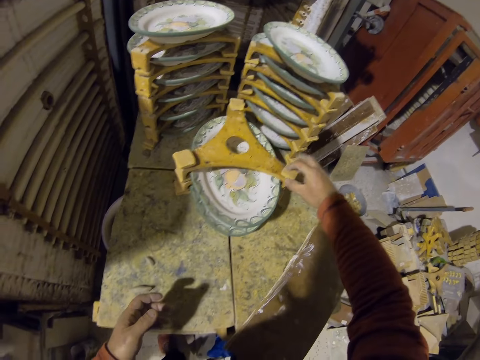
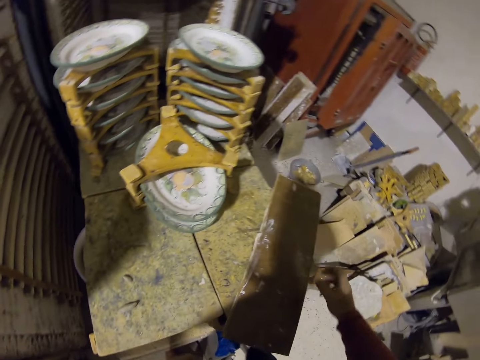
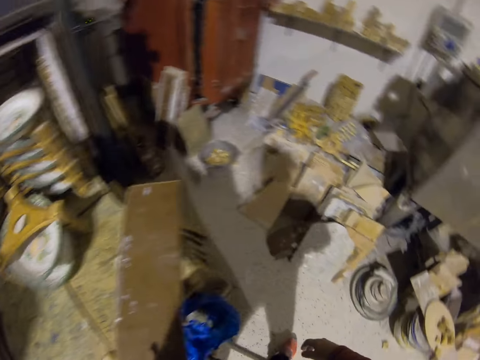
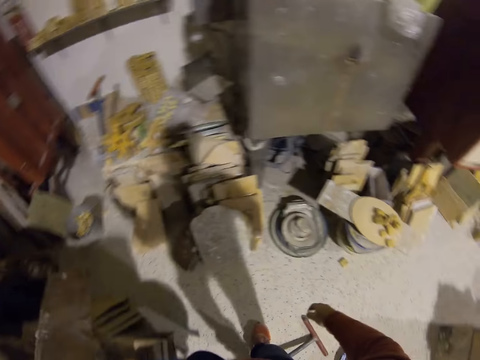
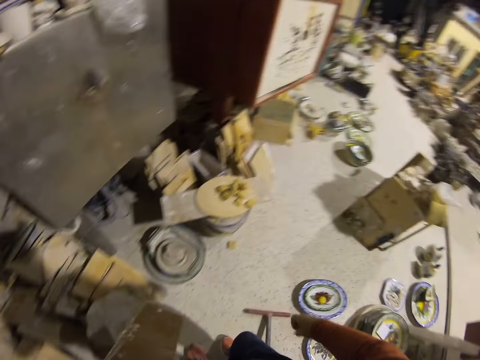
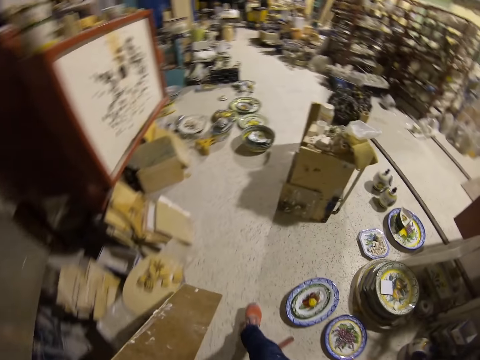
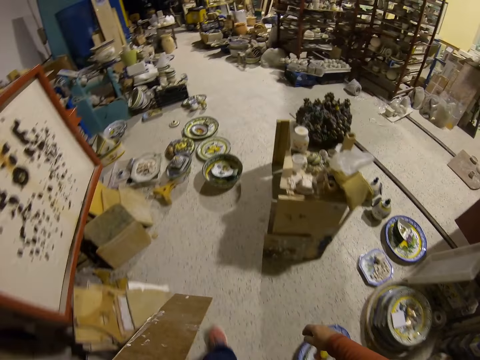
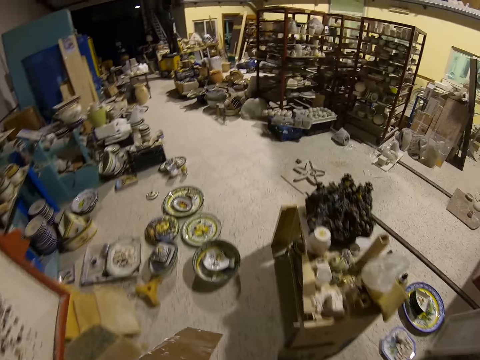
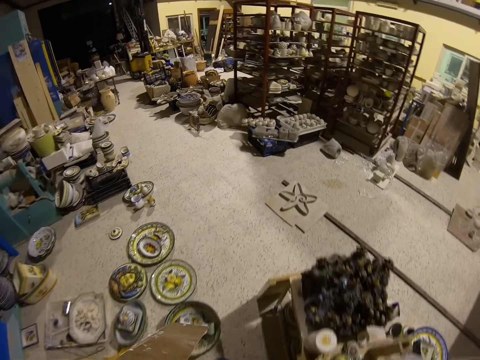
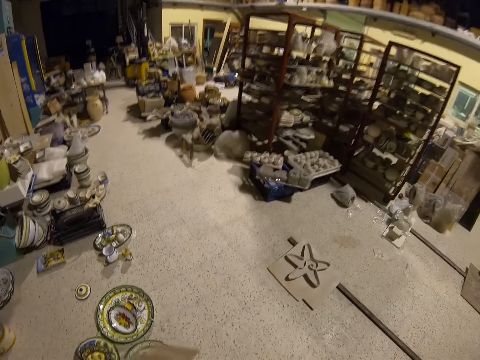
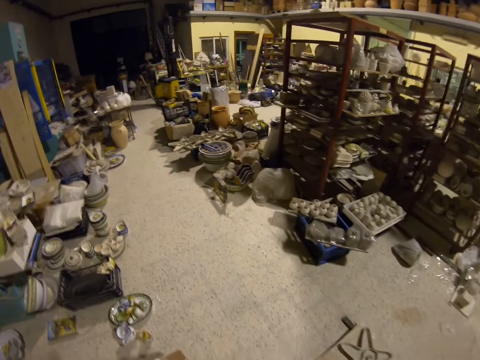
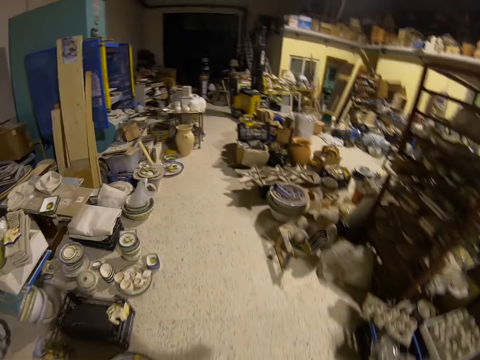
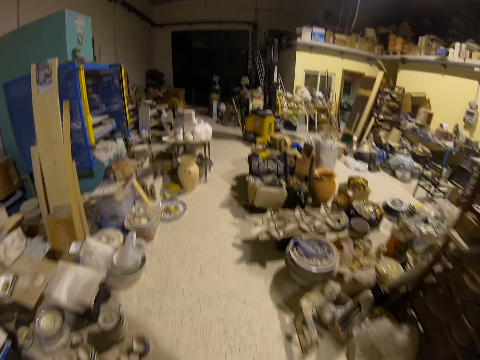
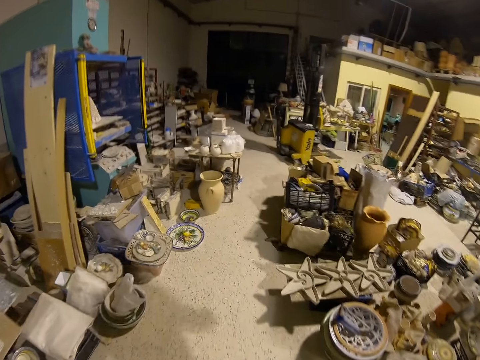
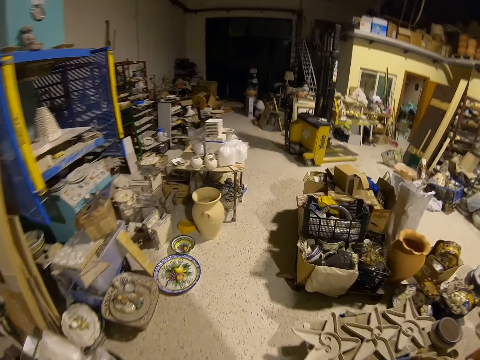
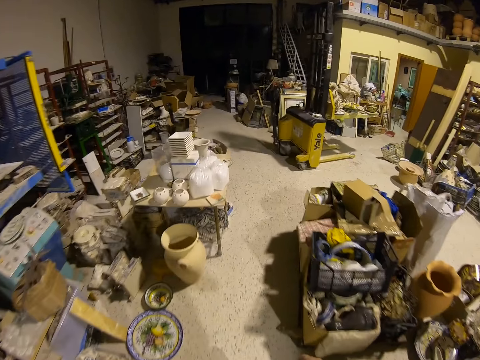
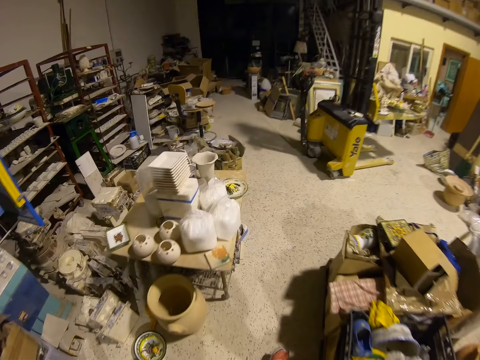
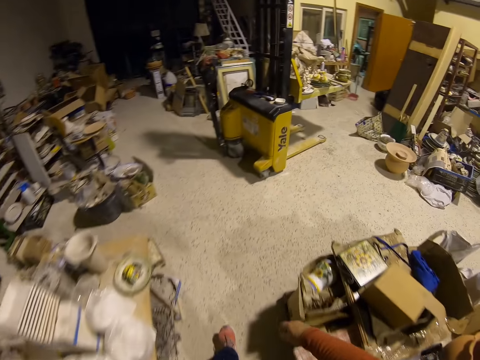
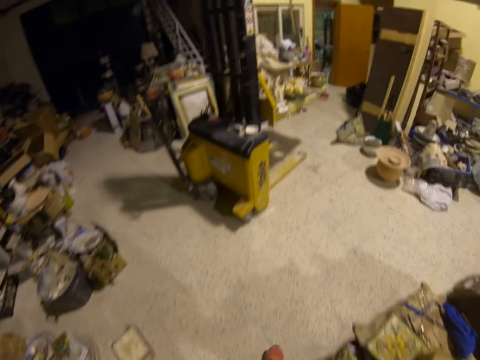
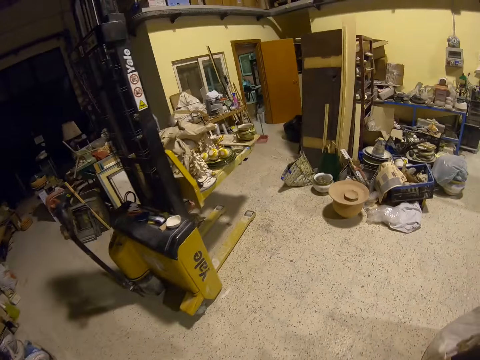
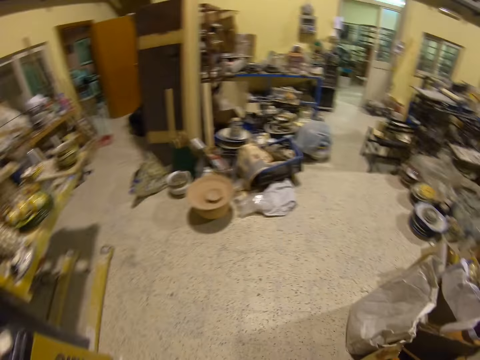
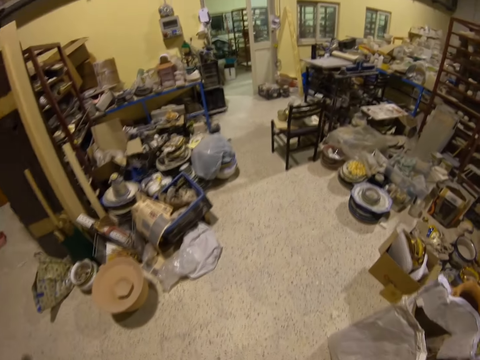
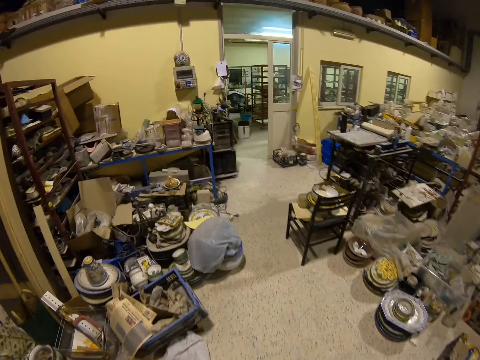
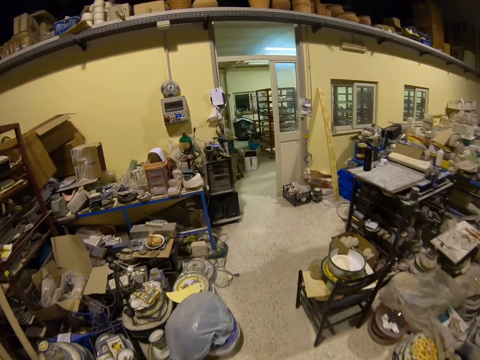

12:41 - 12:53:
The camera wearer walks in the warehouse.

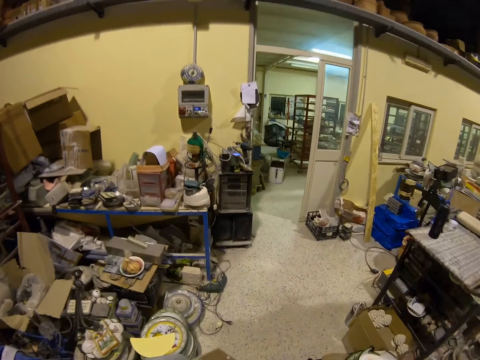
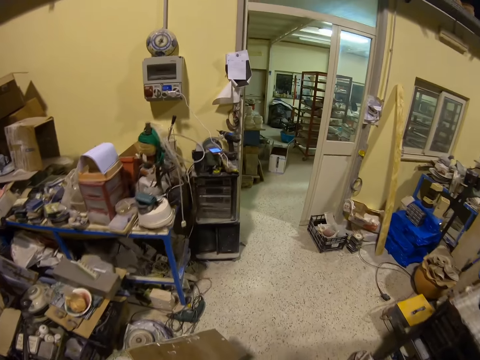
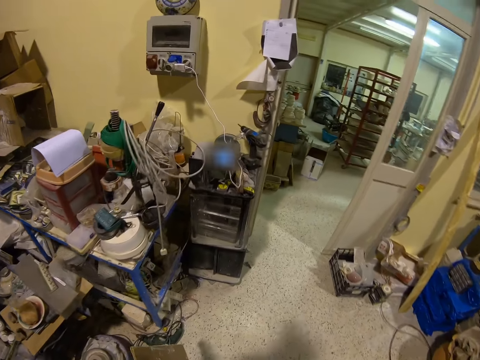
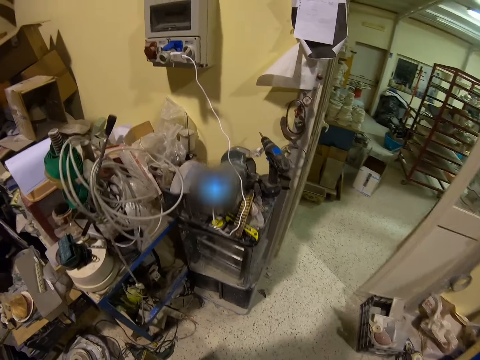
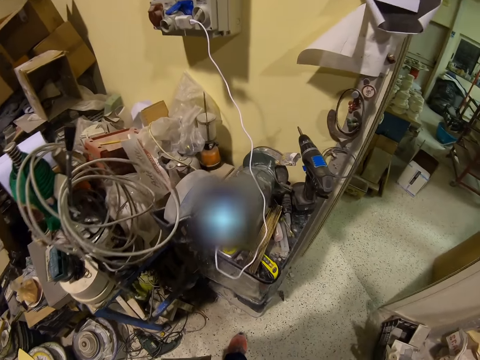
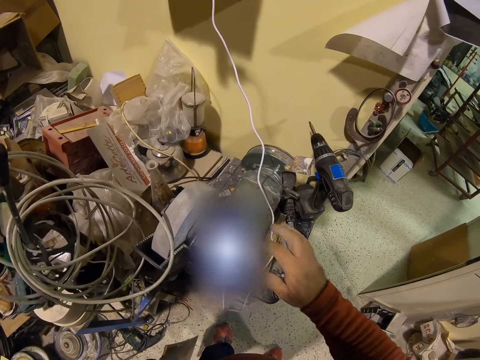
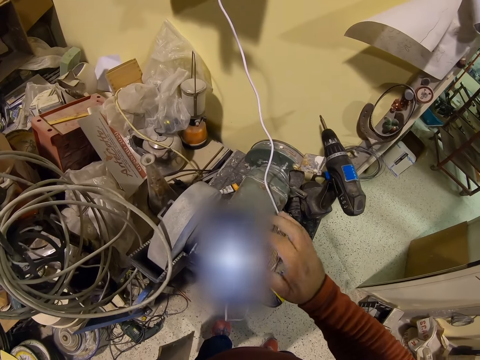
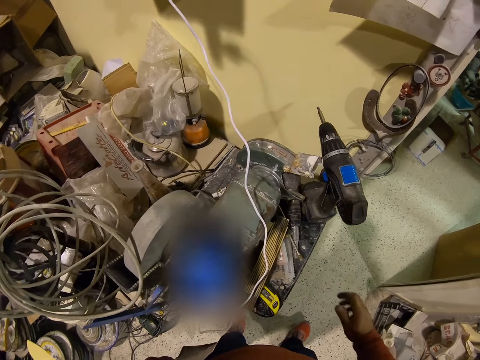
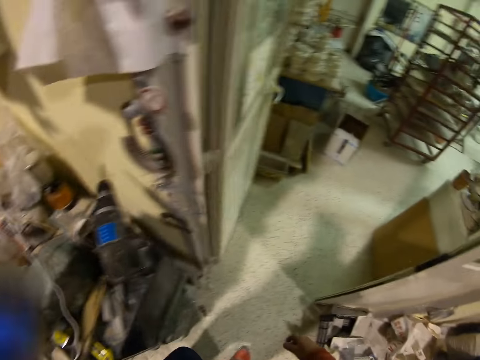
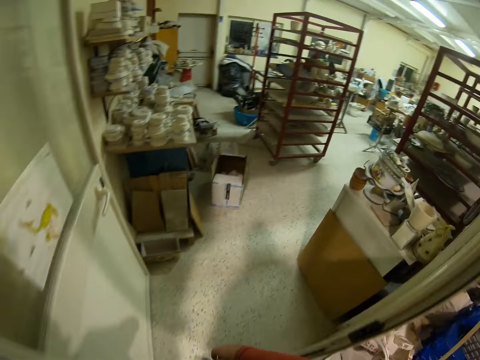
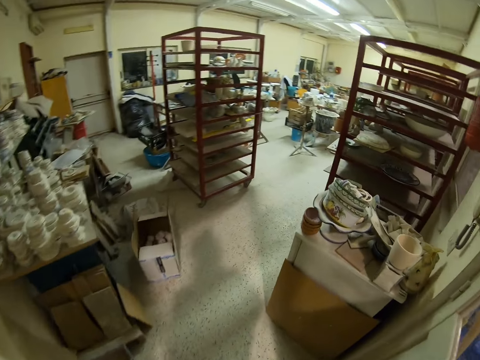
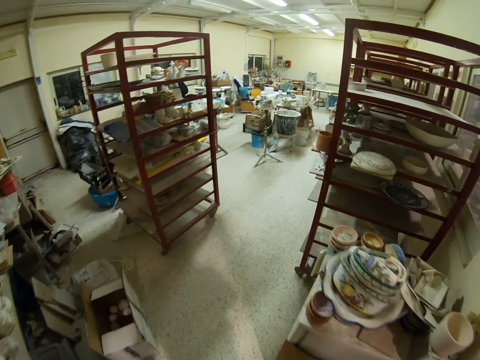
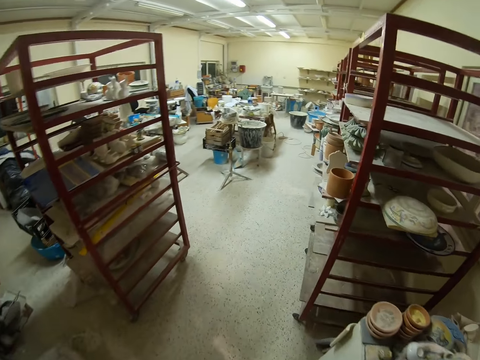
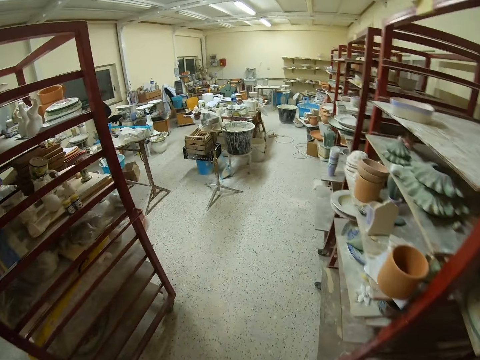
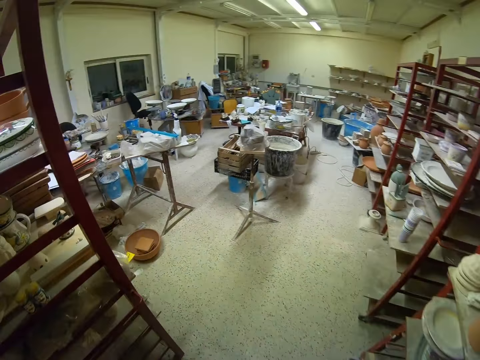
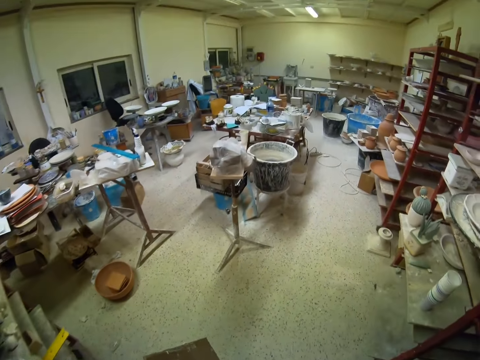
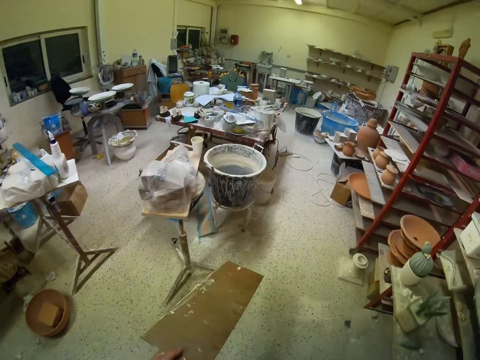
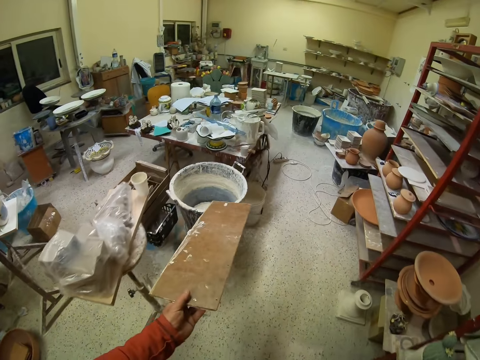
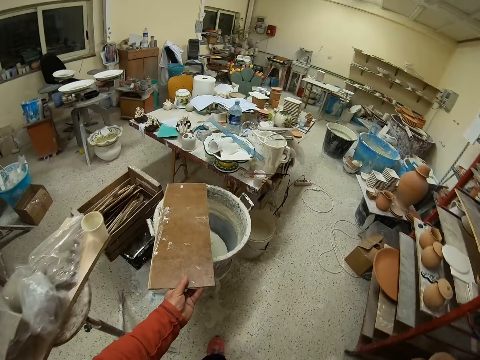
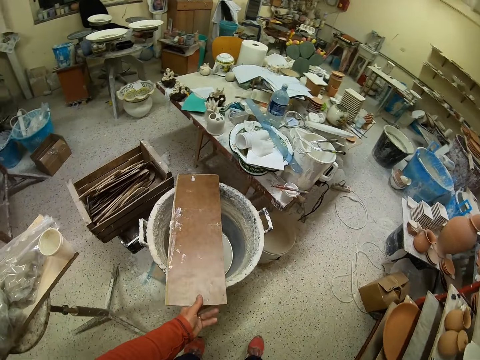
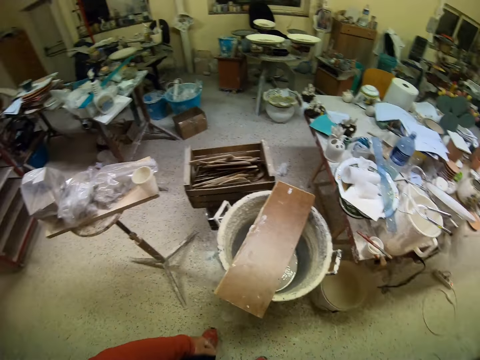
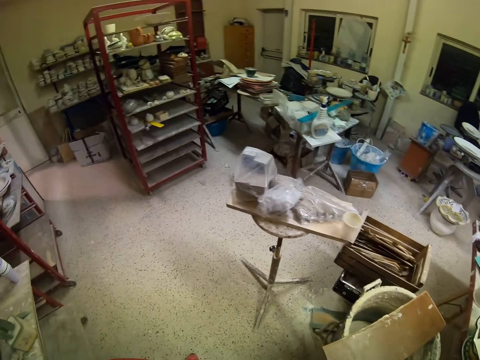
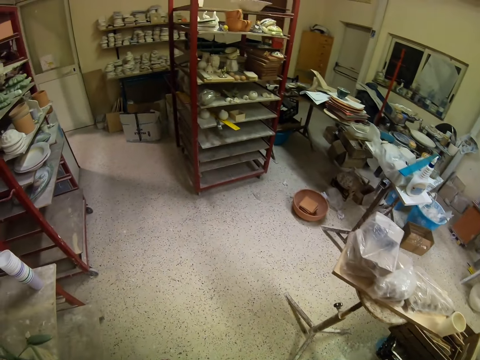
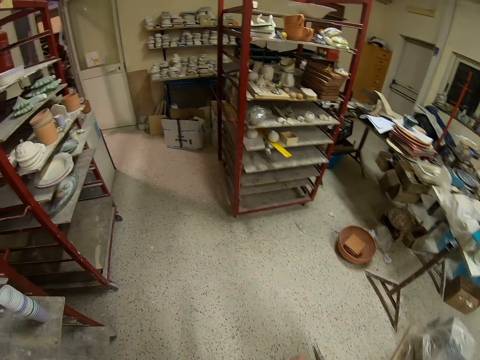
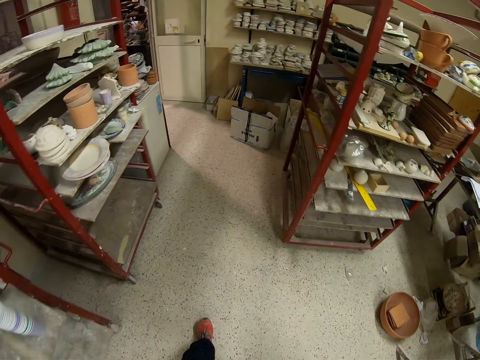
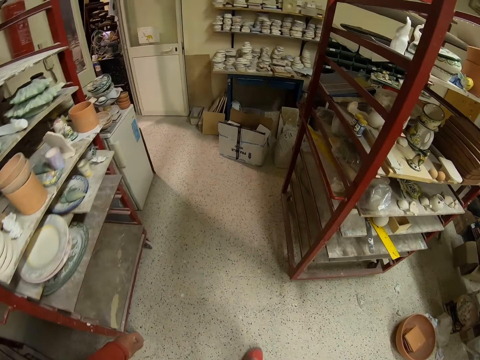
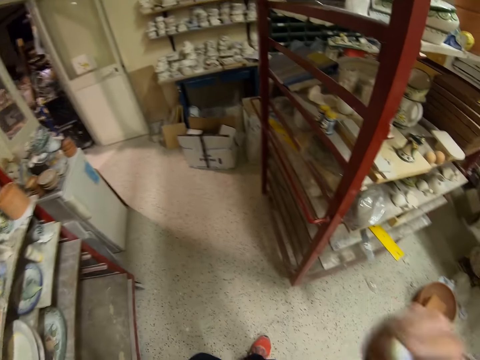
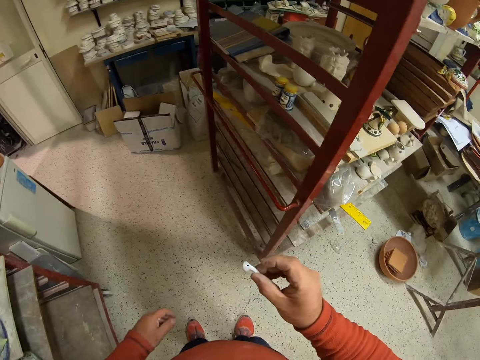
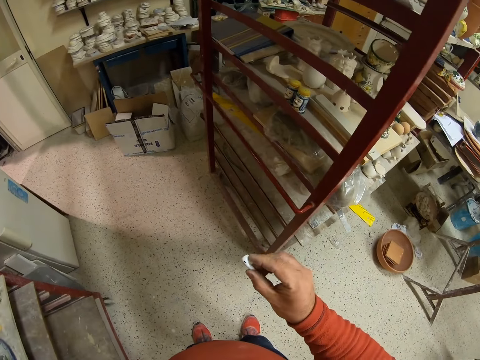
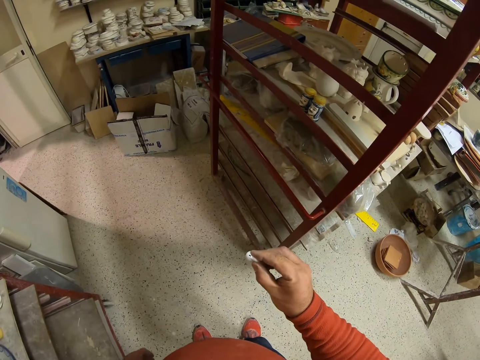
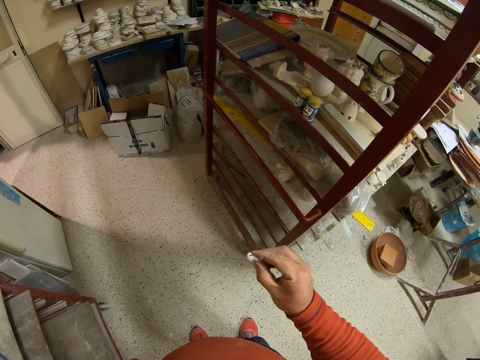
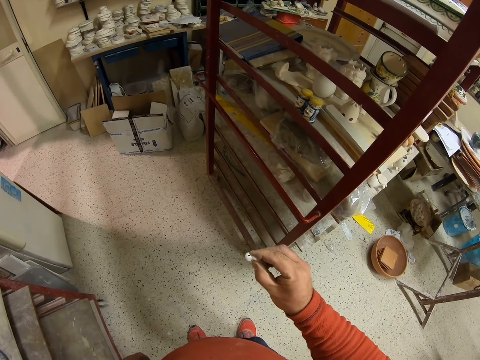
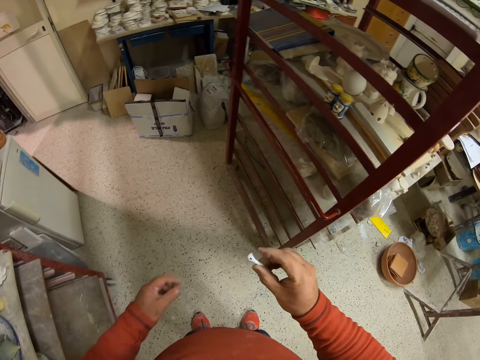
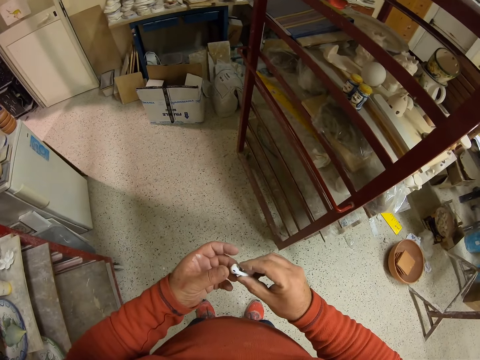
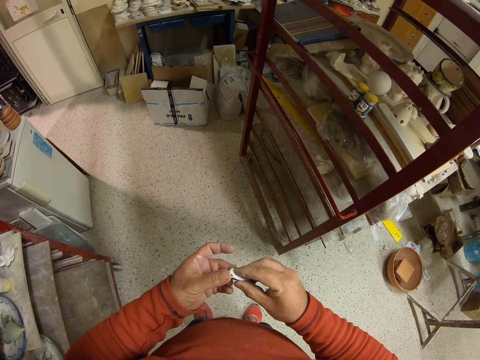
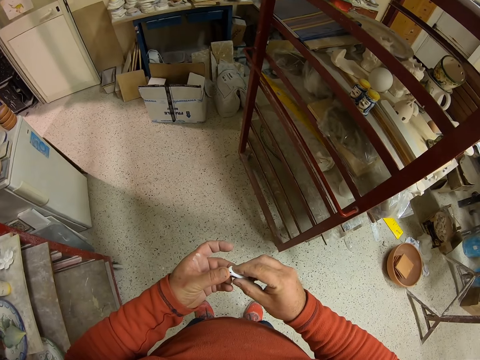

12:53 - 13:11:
The camera wearer scrolls a mobile phone. They walk in the room. They place a wood board on a bucket or trough. They look at an earphone. They hold the earphone.
